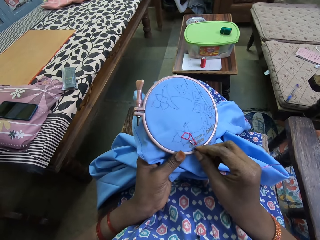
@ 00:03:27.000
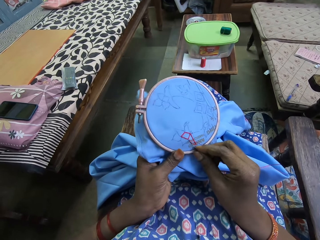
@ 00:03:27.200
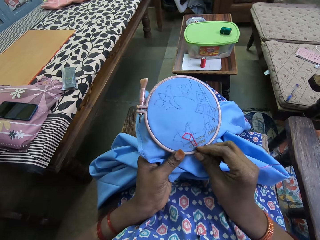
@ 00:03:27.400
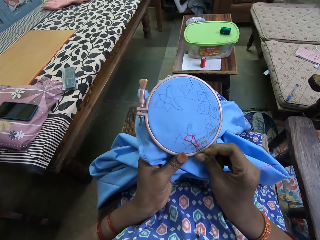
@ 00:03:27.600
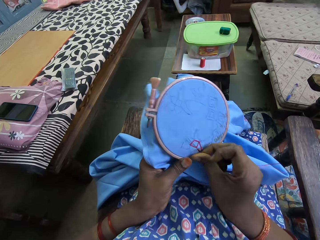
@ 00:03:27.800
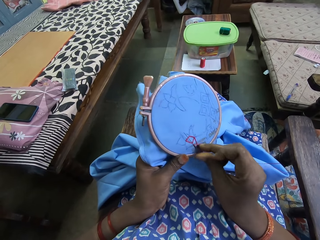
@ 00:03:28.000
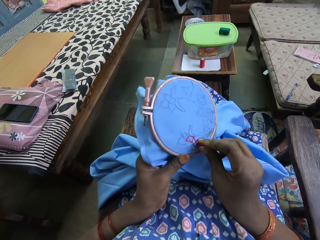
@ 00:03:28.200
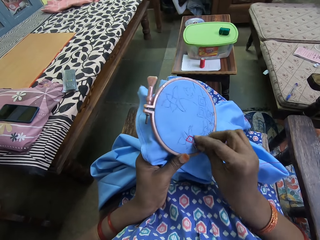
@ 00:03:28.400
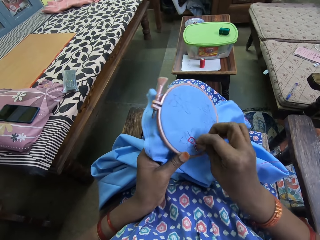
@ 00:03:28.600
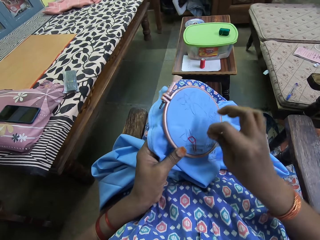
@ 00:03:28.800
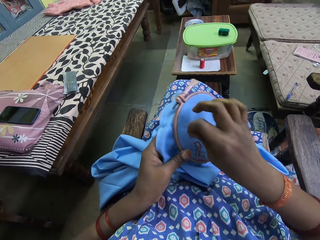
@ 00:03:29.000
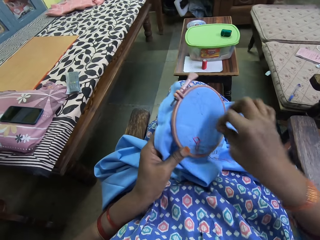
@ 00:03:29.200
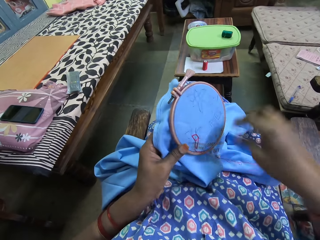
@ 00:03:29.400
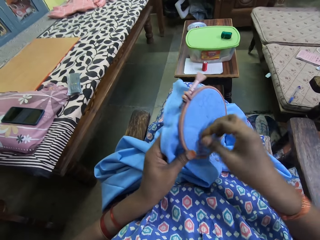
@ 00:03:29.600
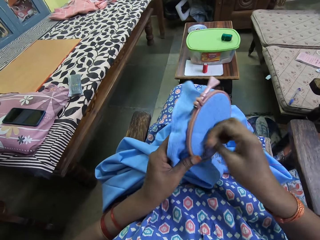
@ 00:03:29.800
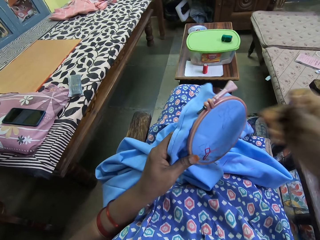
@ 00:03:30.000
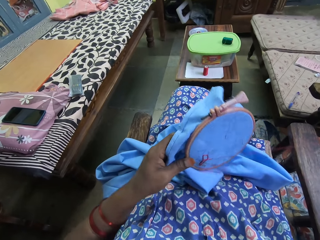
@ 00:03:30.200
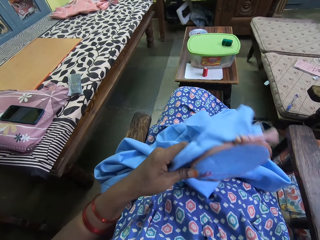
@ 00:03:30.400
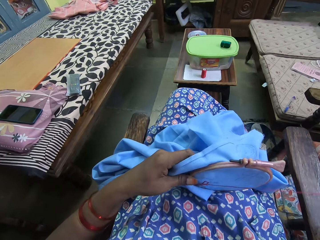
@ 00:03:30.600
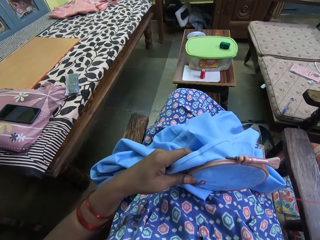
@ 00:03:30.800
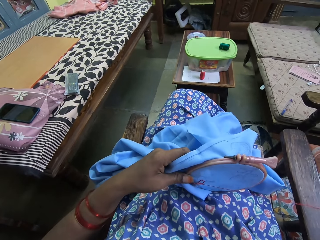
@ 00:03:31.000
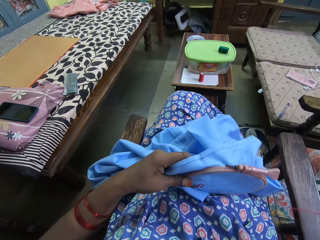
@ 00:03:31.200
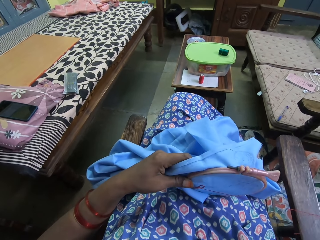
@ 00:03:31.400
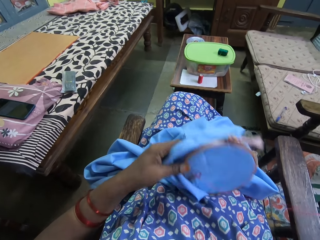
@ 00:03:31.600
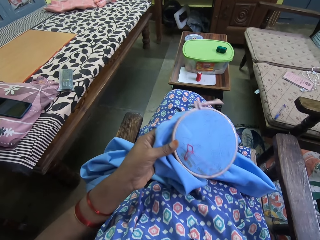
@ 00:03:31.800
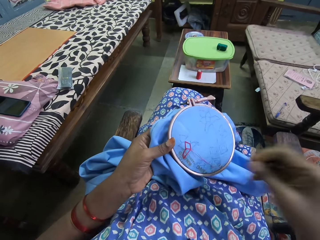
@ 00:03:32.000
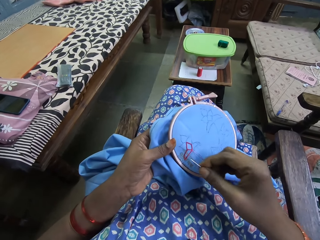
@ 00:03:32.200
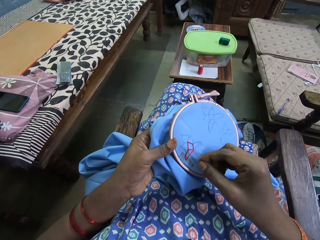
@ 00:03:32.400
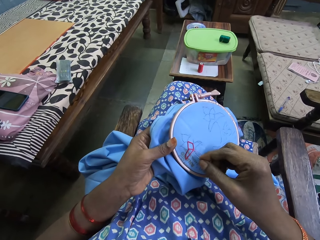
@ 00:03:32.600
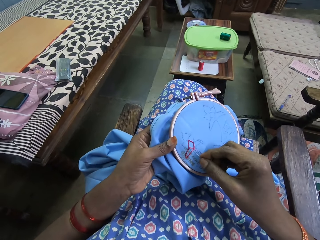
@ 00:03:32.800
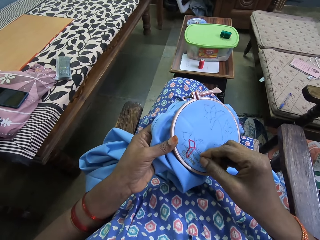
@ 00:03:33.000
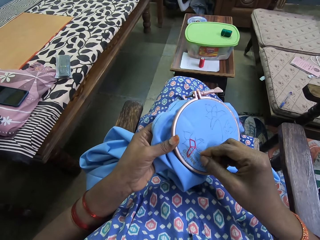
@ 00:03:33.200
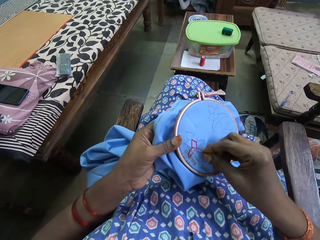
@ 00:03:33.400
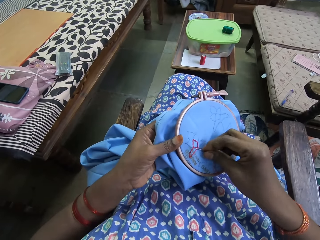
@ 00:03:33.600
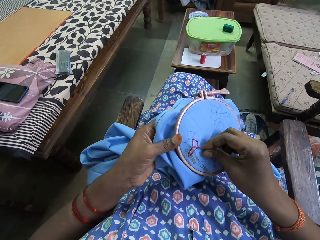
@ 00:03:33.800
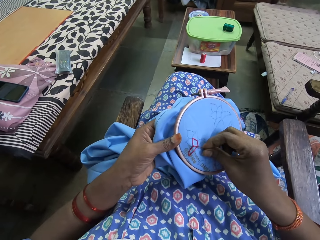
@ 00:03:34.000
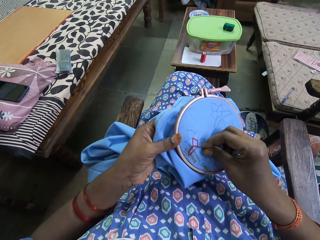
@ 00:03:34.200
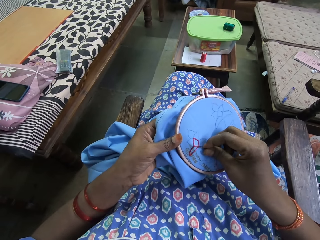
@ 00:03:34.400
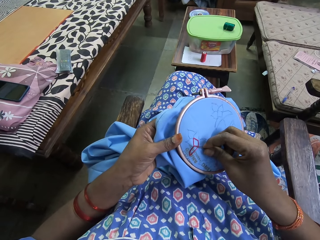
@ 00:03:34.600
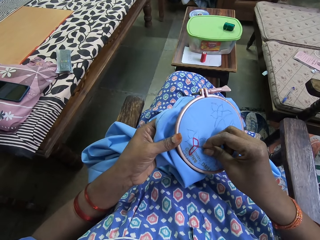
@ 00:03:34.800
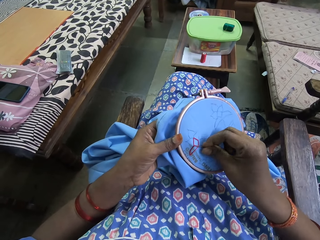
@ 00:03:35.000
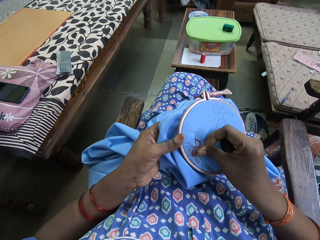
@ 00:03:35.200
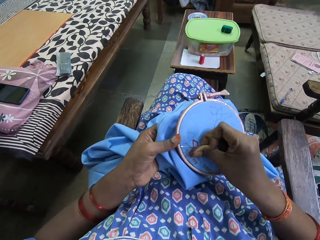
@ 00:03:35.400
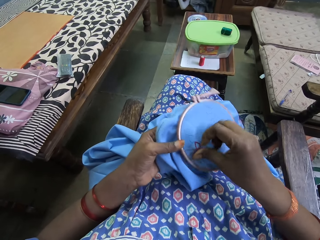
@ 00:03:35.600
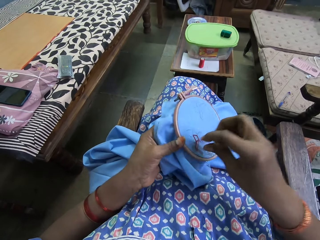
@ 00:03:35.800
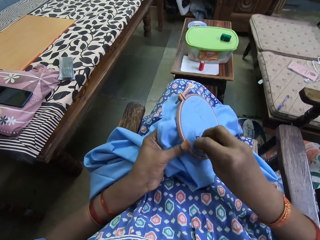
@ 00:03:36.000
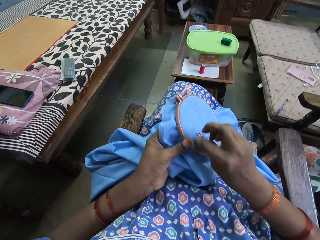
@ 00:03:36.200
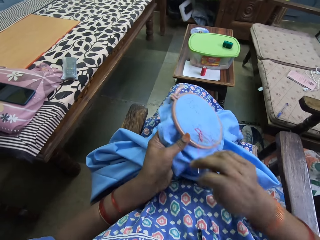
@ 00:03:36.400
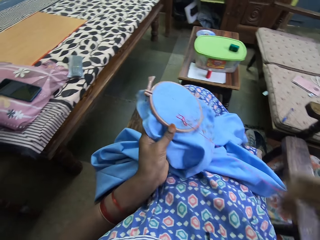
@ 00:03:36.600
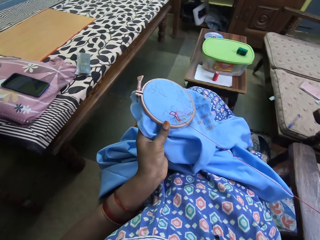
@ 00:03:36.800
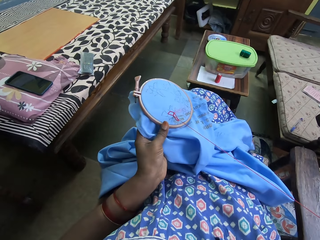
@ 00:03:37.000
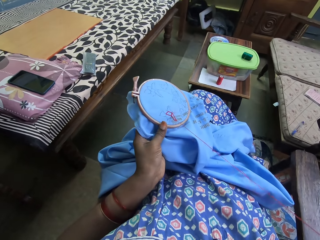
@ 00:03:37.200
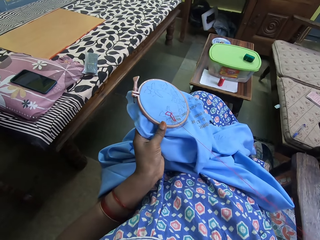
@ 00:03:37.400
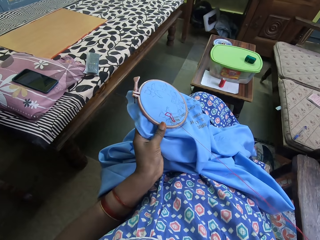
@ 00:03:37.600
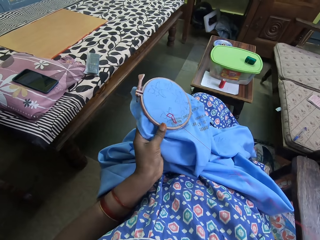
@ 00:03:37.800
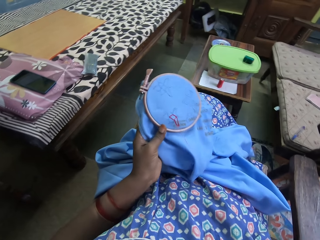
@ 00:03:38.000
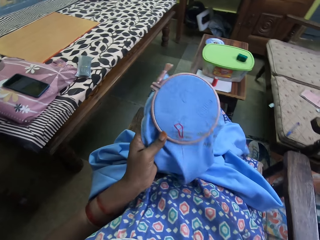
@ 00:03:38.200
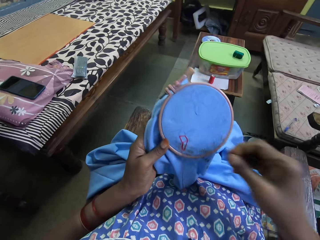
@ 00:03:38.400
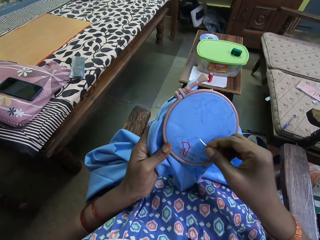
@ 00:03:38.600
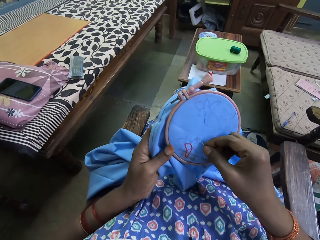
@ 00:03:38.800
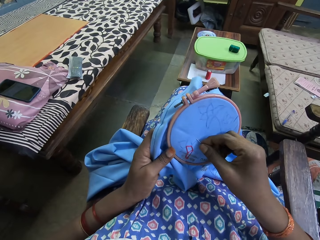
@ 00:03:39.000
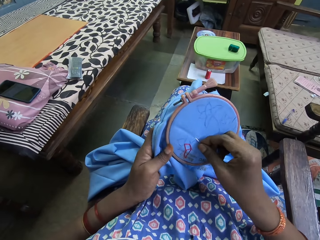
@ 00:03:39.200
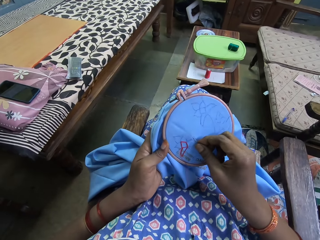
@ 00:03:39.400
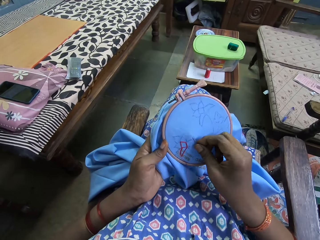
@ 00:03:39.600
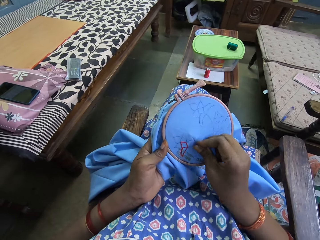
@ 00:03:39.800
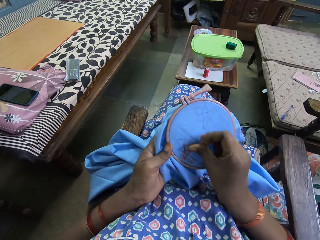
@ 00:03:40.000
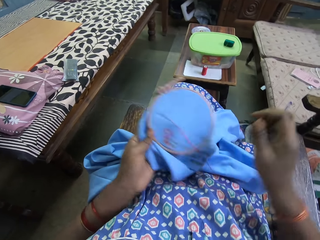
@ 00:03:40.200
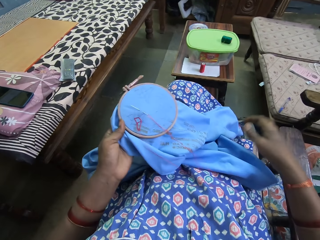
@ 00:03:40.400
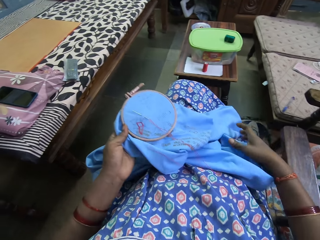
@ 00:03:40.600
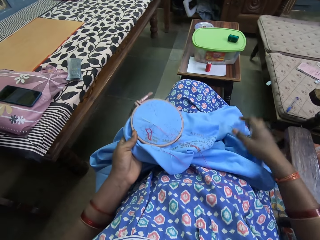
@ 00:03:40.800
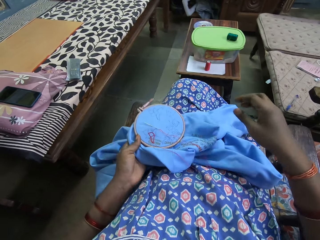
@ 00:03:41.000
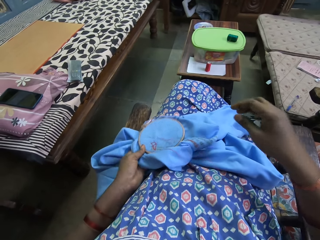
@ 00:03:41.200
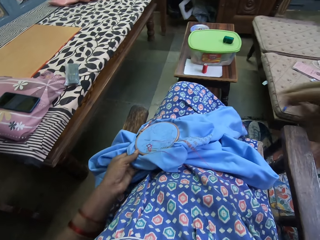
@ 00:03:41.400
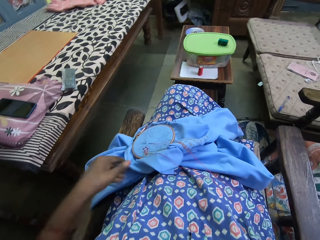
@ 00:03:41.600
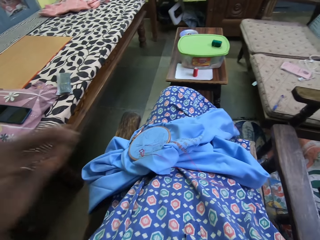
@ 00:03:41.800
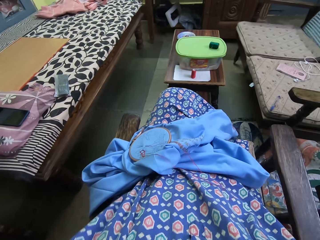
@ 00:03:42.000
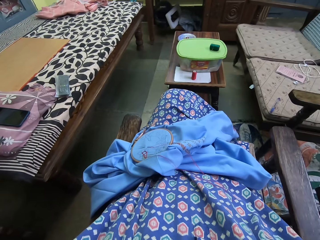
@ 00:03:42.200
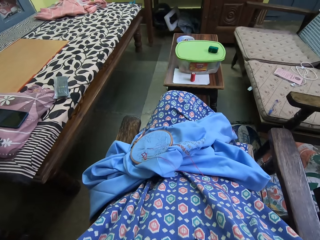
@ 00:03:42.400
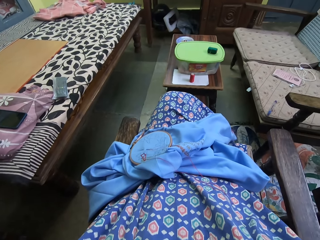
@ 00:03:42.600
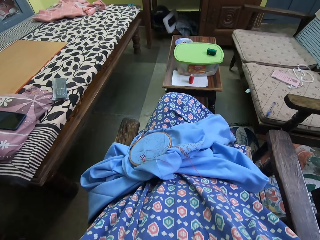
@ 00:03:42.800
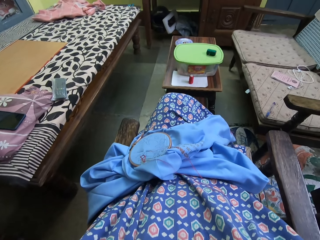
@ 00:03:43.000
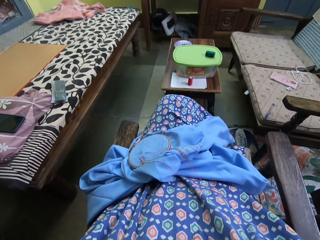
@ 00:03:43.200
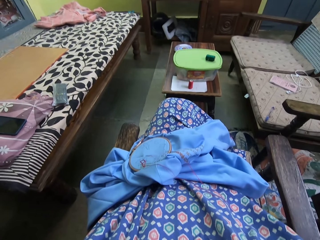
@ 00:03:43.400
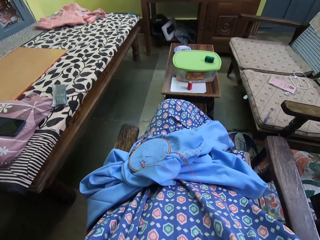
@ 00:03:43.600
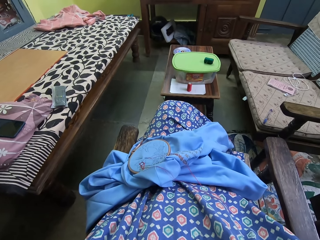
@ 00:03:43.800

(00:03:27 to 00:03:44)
The camera wearer embroiders the piece of fabric in the embroidery hoop in her left hand with a needle and a thread in her right hand. She adjusts the embroidery hoop on the piece of fabric with her left hand. She embroiders the piece of fabric in the embroidery hoop in her left hand with the needle and the thread in her right hand. She adjusts the embroidery hoop on the piece of fabric with her left hand. She inserts the needle in her right hand on the embroidery hoop on the piece of fabric in her left hand. She drops the embroidery hoop on the piece of fabric with her left hand on her lap. She stops embroidering. She raises her arms. She touches her face with her hands.
